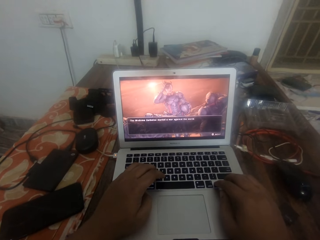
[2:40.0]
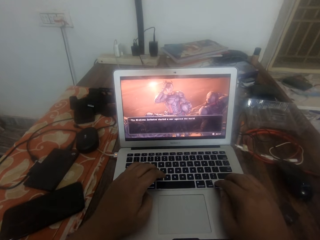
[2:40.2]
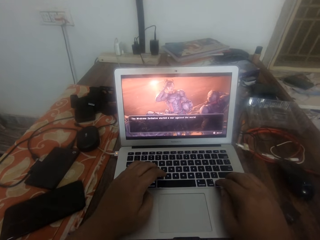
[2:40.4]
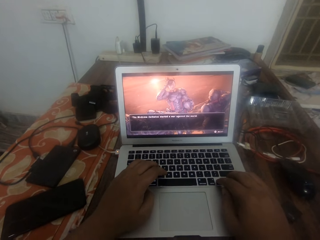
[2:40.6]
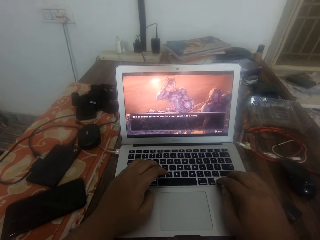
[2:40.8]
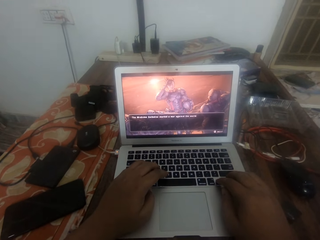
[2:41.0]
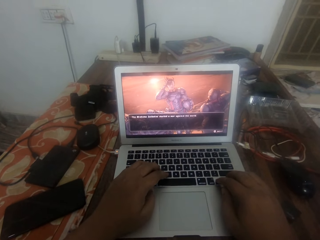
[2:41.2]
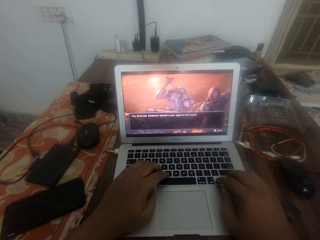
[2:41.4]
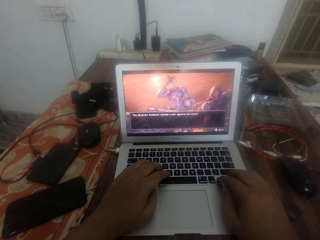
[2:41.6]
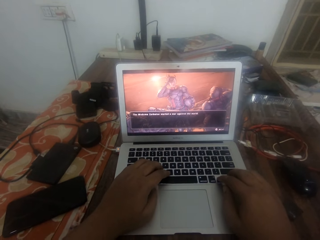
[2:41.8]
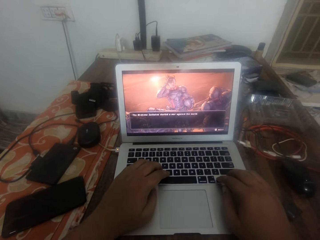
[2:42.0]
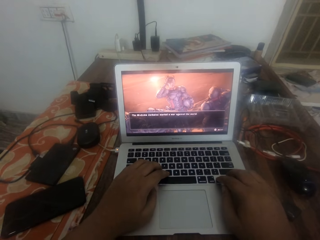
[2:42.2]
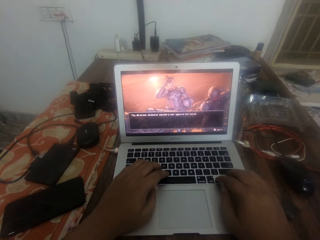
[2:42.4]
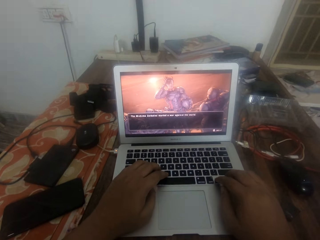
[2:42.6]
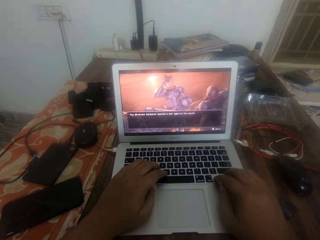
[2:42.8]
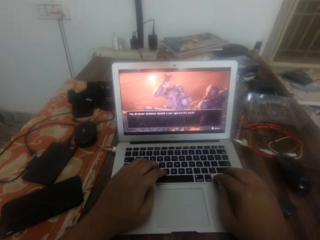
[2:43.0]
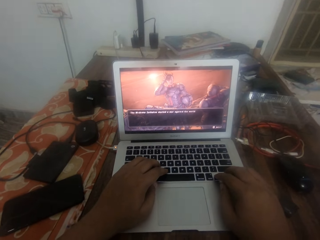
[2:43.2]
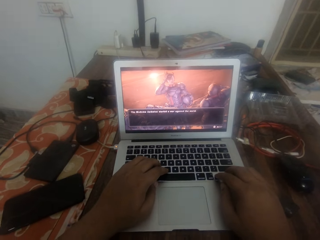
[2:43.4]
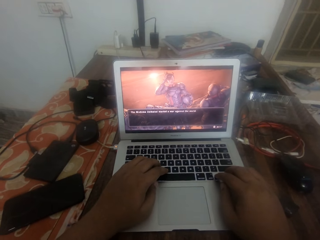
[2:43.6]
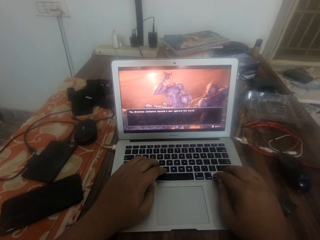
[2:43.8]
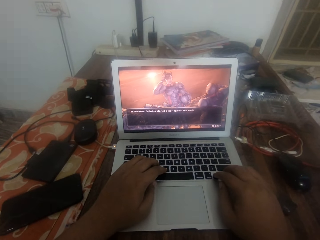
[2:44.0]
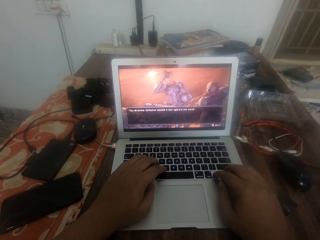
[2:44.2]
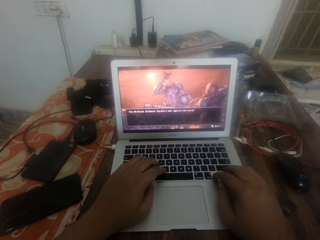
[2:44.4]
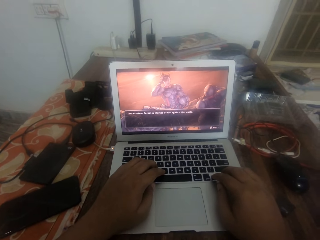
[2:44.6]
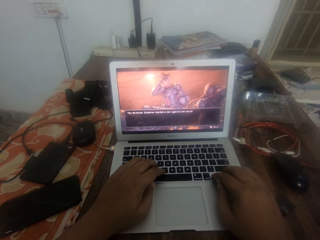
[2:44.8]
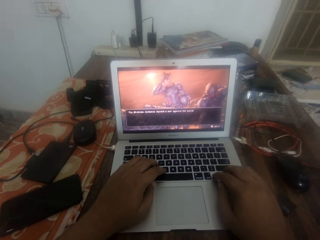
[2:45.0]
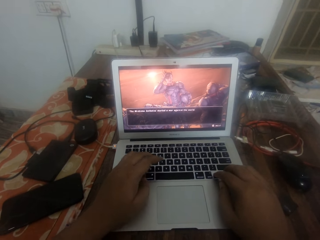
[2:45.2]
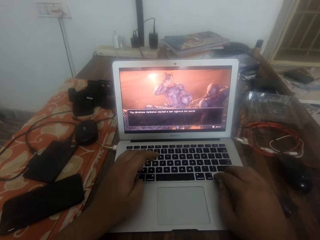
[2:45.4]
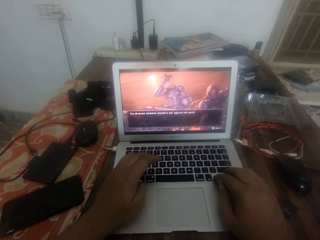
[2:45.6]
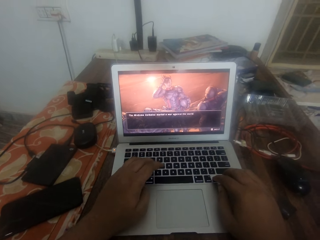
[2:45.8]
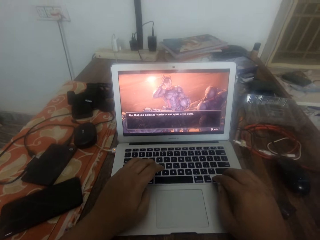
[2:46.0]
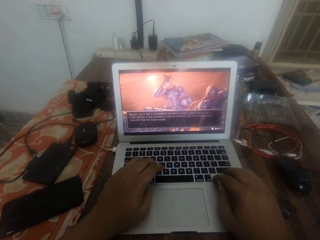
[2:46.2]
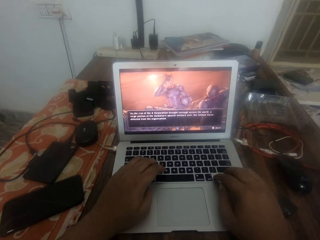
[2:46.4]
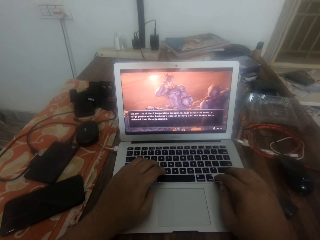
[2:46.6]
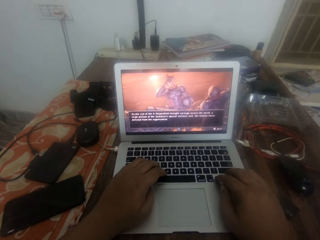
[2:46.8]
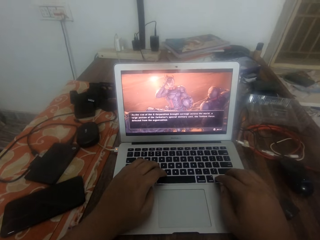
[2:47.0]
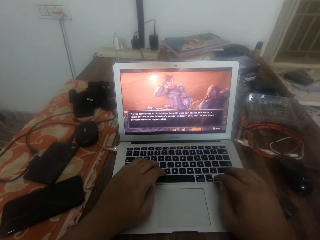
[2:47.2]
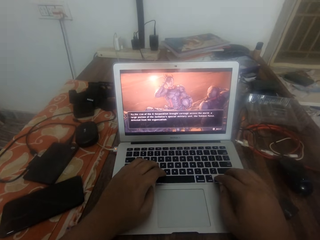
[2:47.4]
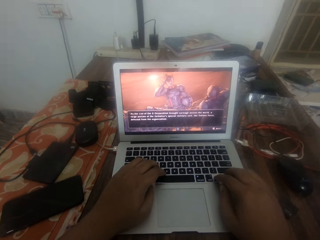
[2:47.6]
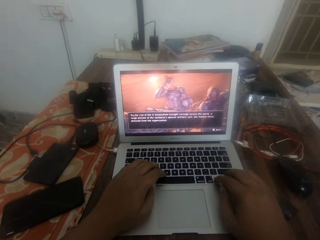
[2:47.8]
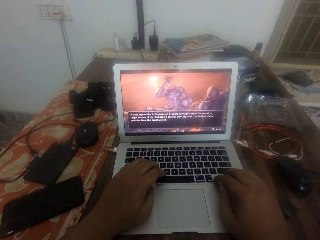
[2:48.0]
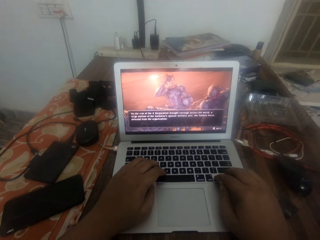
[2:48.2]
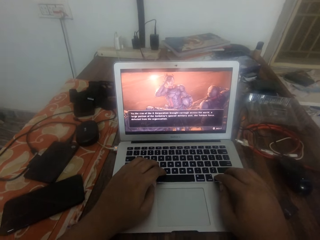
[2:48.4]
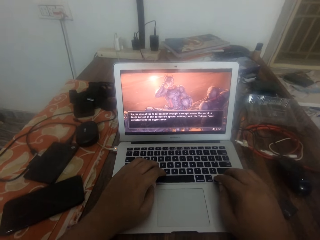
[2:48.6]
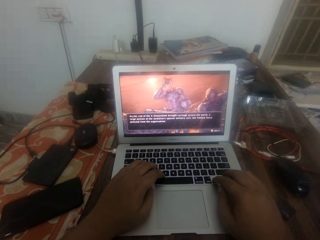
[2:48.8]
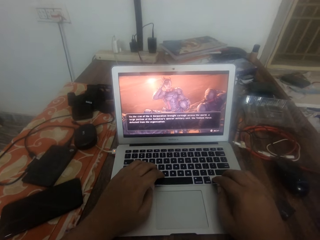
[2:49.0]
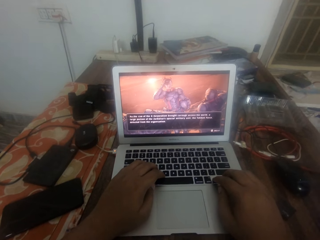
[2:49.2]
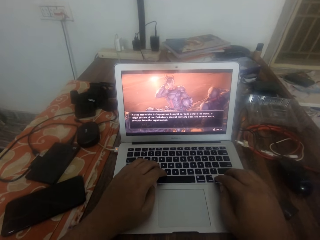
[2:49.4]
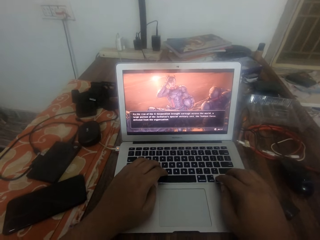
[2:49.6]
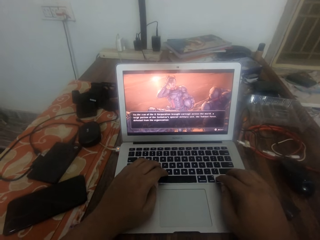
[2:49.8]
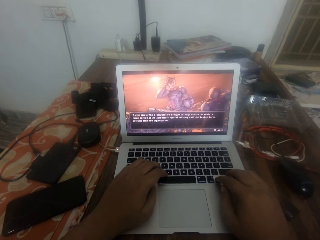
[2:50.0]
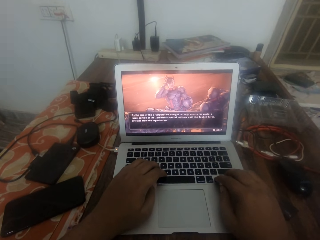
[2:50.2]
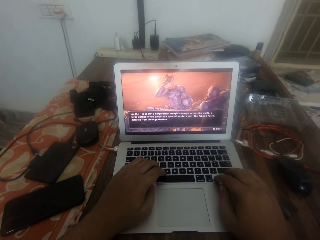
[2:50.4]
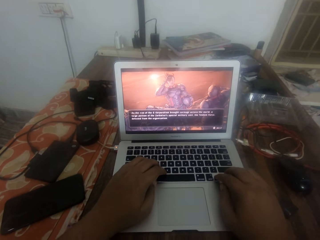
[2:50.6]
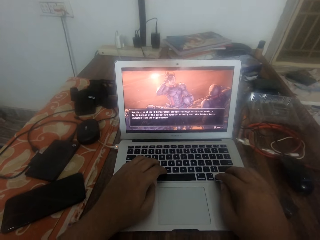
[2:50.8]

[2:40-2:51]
The camera wearer holds the laptop keyboard with both hands.

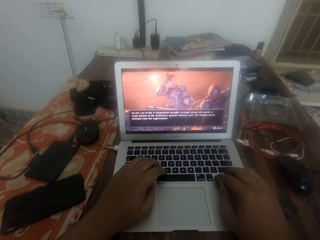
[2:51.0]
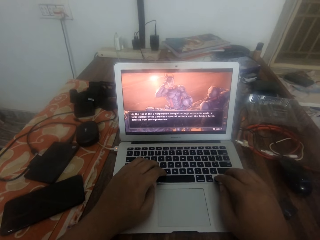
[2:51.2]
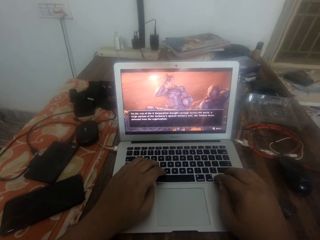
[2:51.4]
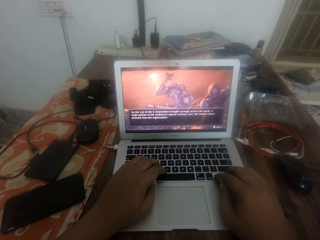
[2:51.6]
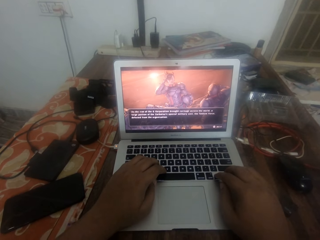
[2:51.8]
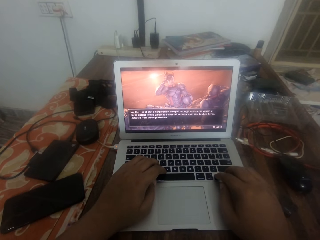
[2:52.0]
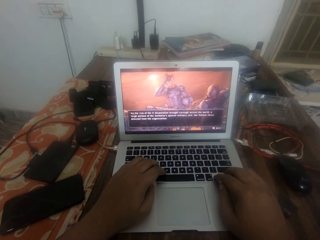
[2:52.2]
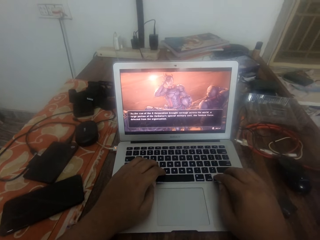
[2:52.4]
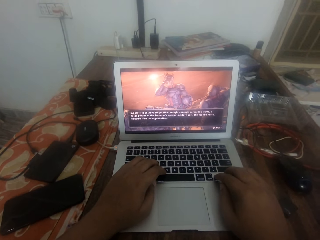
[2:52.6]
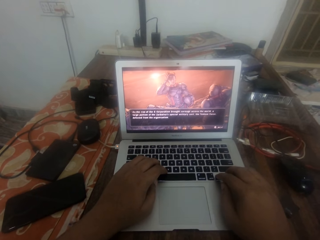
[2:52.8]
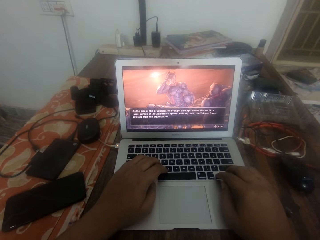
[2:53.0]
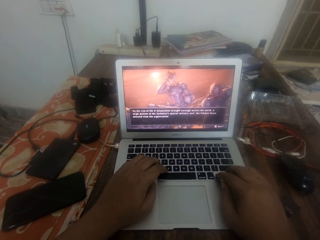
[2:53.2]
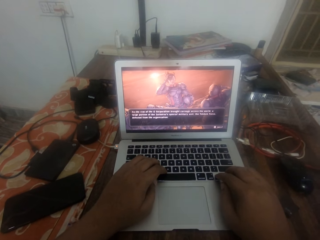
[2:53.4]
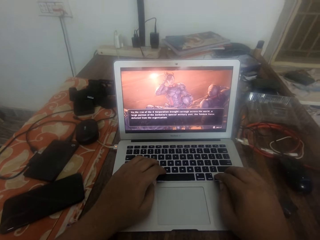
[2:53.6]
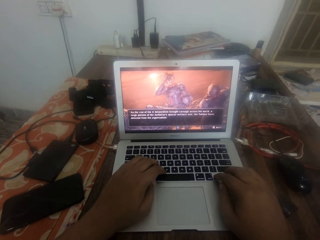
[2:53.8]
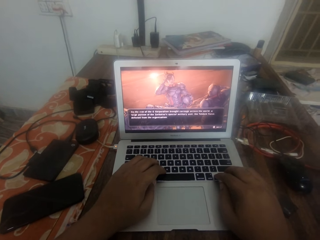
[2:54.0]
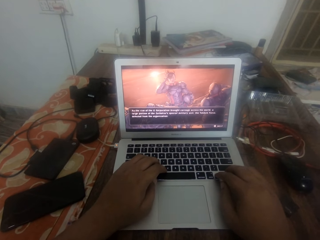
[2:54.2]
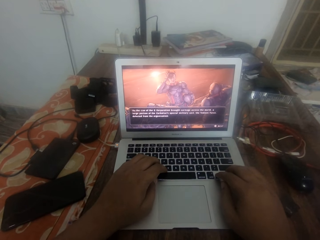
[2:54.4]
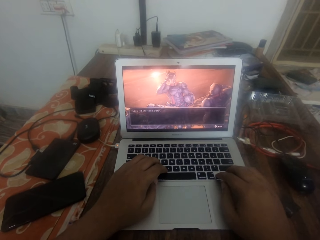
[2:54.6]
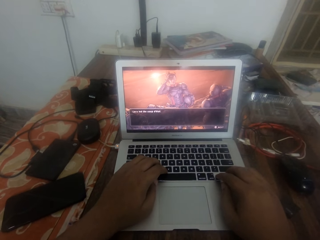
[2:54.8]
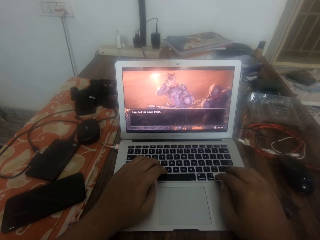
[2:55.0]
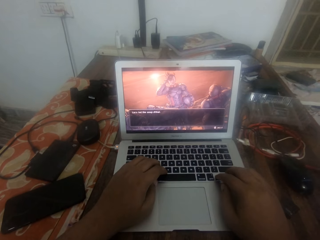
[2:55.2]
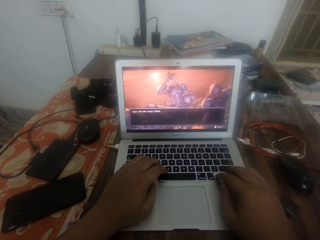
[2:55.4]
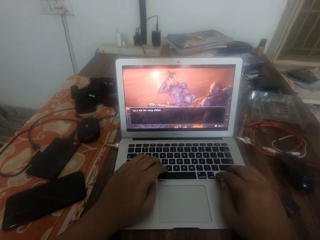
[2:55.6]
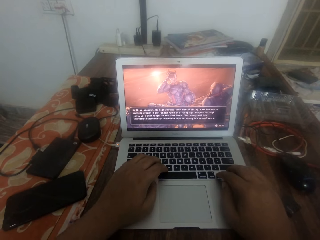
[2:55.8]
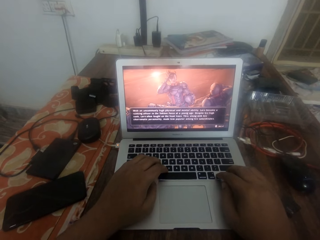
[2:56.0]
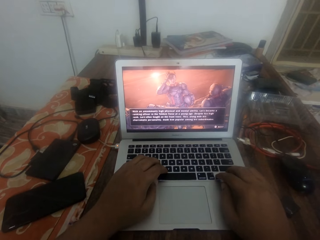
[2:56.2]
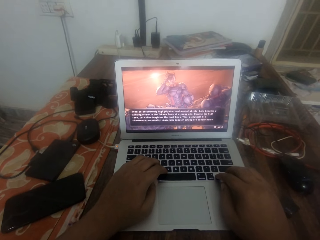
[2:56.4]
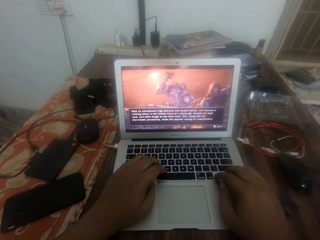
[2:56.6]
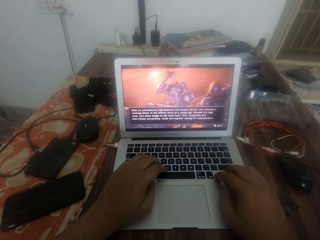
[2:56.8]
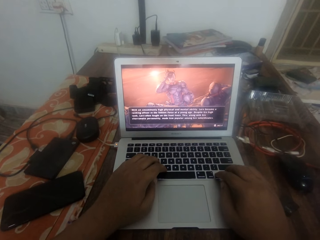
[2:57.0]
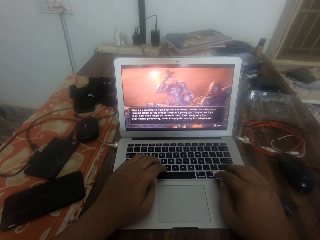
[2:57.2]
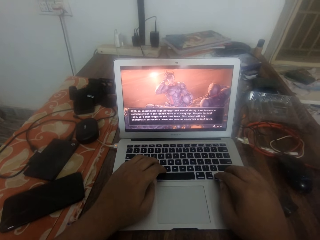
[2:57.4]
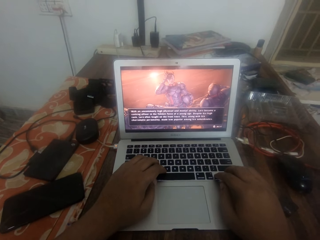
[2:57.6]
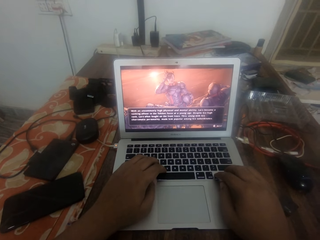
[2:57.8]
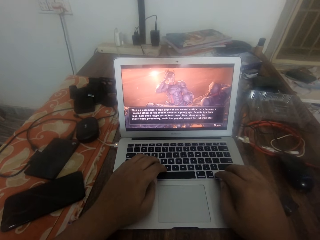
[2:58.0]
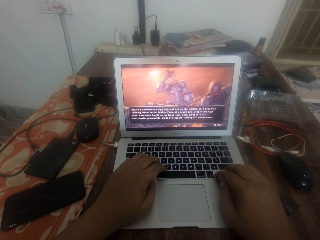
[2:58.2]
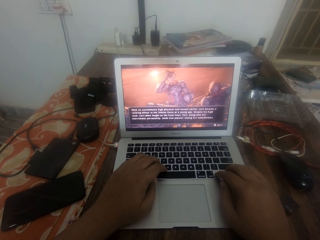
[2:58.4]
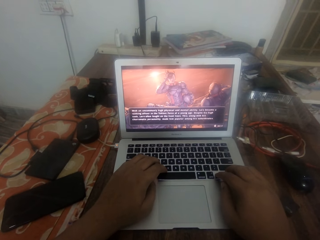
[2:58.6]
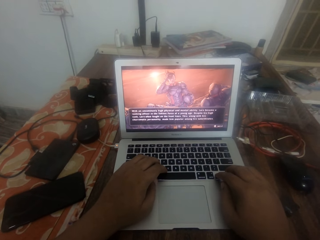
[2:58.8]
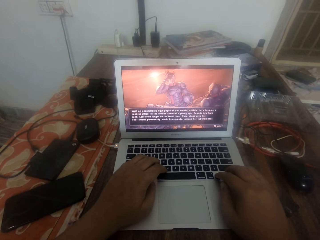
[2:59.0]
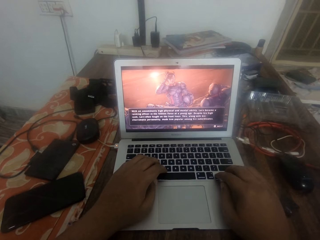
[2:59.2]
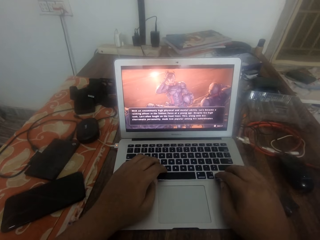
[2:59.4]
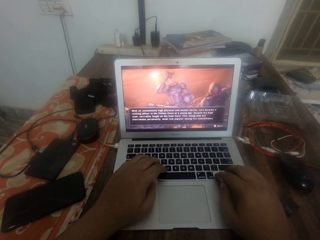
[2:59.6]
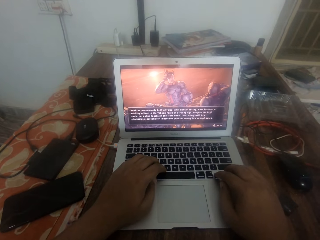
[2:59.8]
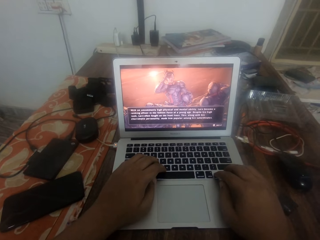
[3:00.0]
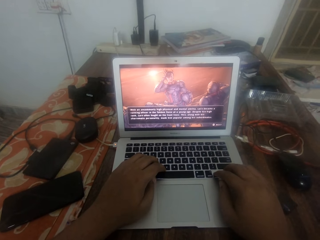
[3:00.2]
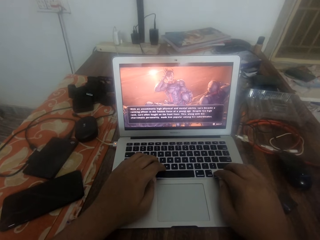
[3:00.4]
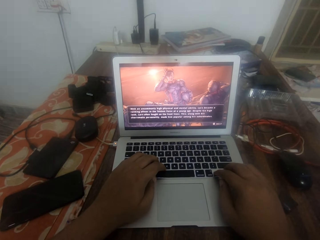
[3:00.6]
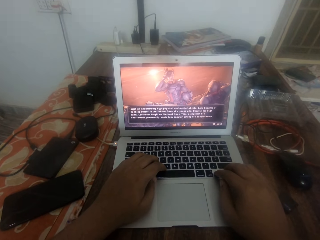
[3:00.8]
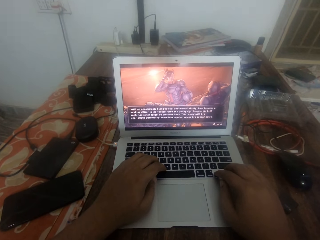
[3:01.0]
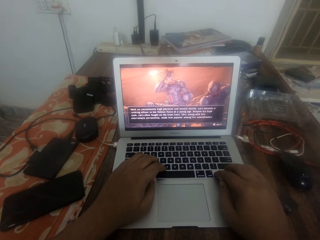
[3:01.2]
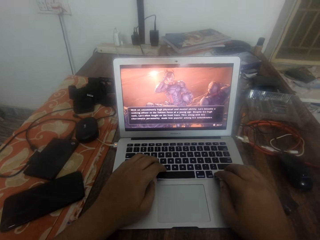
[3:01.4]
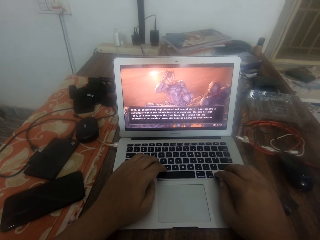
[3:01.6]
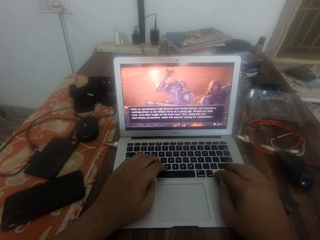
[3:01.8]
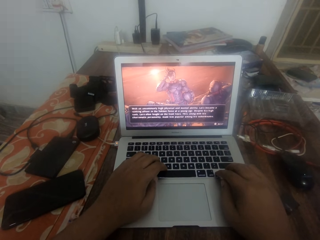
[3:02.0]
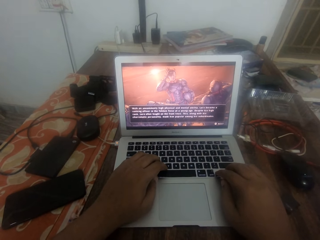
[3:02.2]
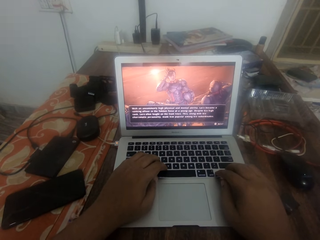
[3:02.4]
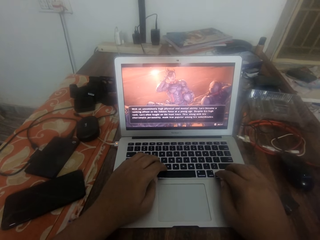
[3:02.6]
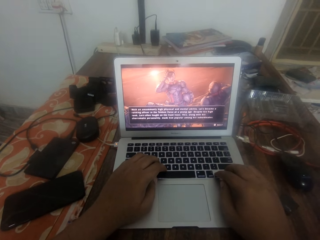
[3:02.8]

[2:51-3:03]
The camera wearer presses the laptop keyboard with his fingers. He holds the laptop keyboard with both hands.
